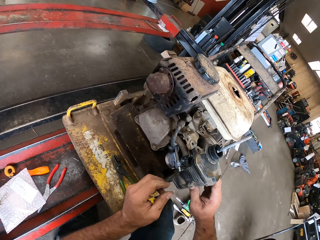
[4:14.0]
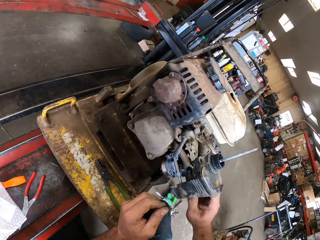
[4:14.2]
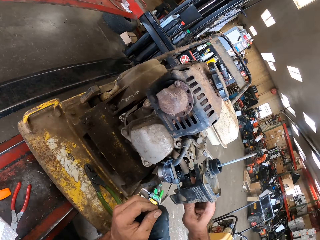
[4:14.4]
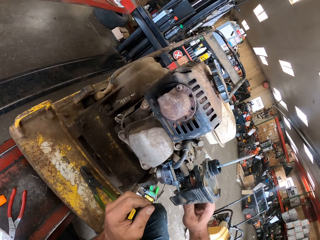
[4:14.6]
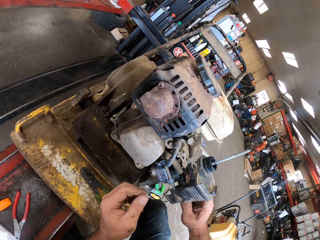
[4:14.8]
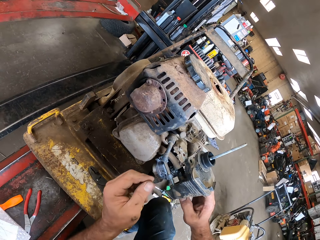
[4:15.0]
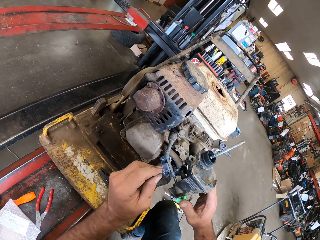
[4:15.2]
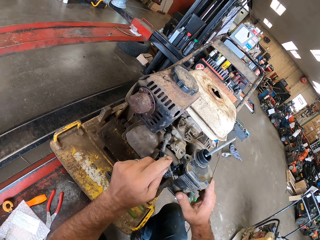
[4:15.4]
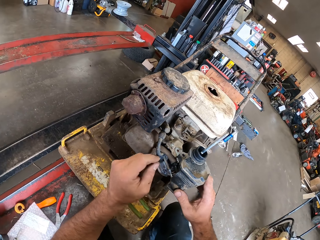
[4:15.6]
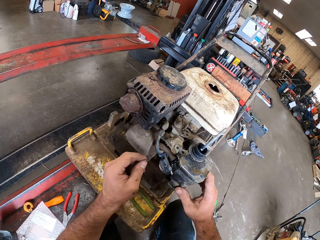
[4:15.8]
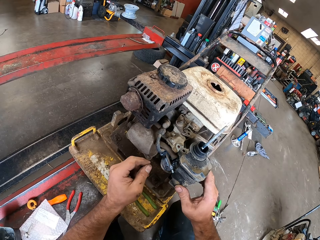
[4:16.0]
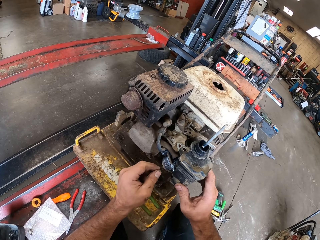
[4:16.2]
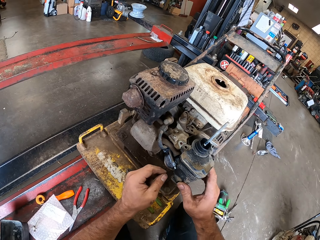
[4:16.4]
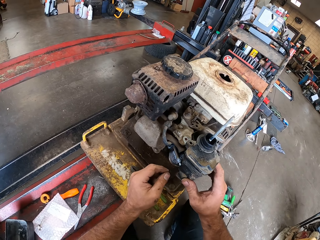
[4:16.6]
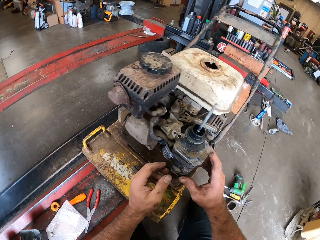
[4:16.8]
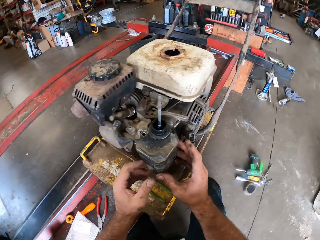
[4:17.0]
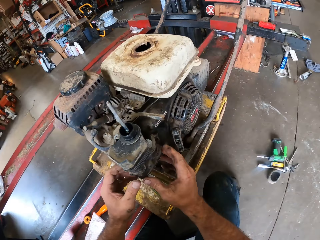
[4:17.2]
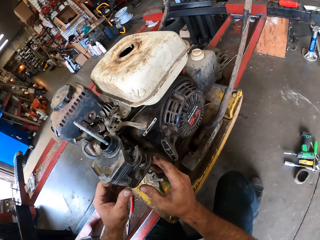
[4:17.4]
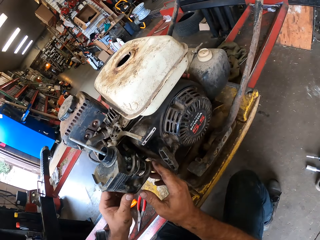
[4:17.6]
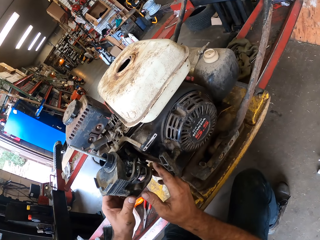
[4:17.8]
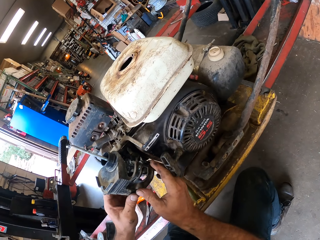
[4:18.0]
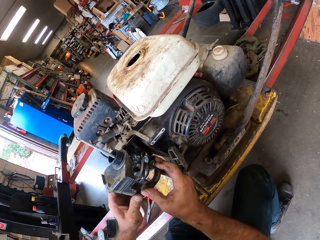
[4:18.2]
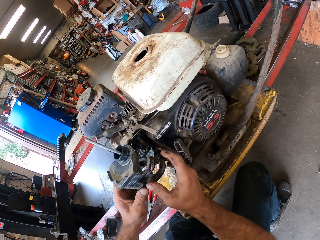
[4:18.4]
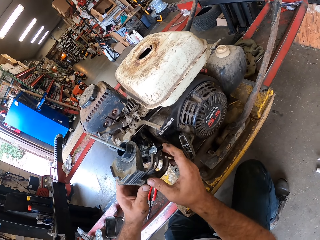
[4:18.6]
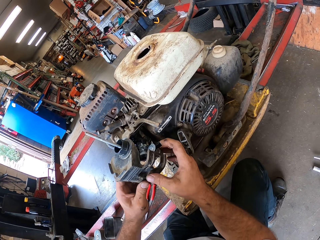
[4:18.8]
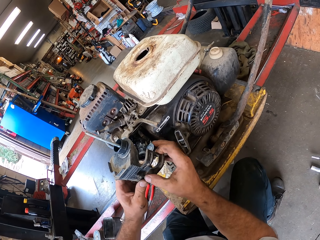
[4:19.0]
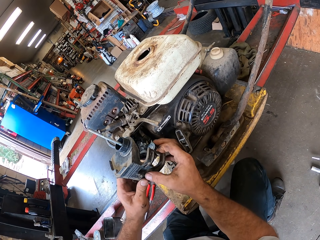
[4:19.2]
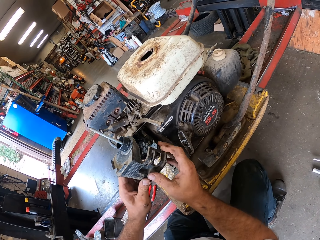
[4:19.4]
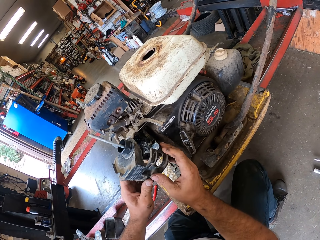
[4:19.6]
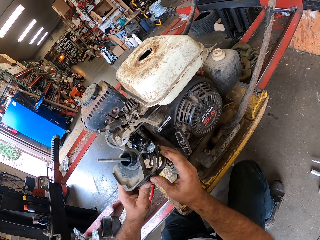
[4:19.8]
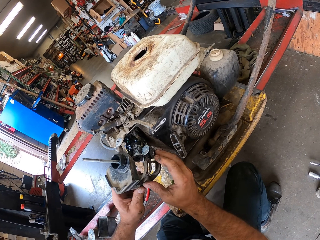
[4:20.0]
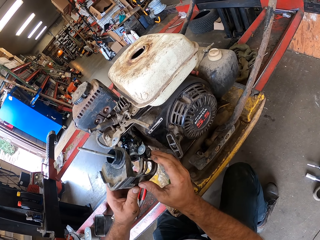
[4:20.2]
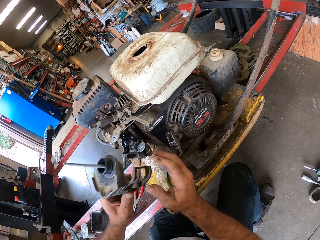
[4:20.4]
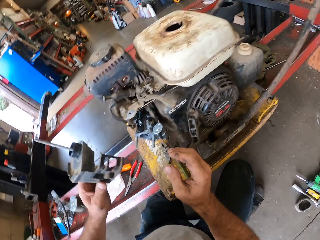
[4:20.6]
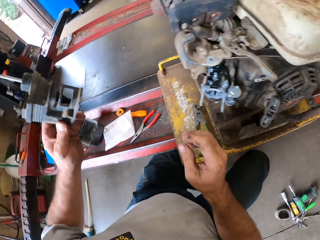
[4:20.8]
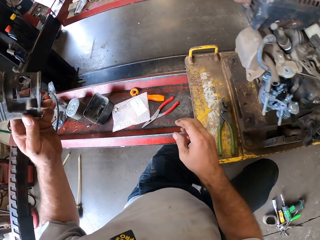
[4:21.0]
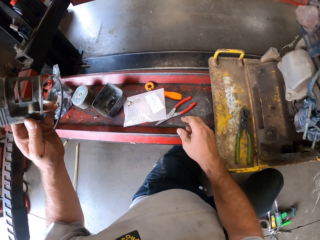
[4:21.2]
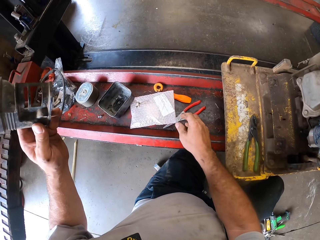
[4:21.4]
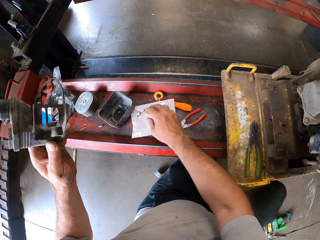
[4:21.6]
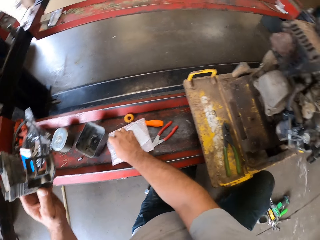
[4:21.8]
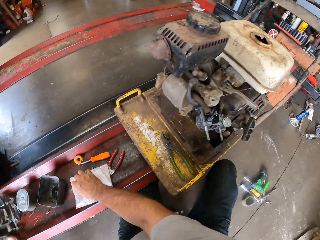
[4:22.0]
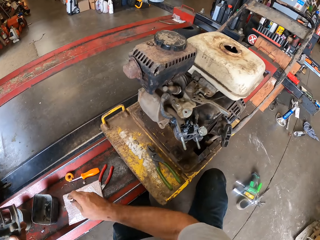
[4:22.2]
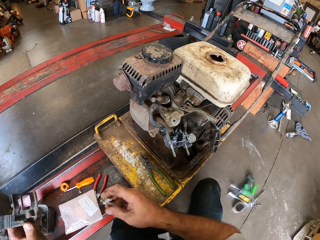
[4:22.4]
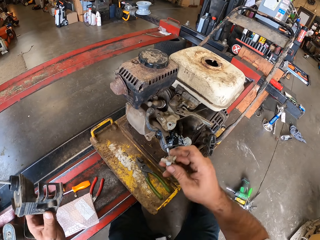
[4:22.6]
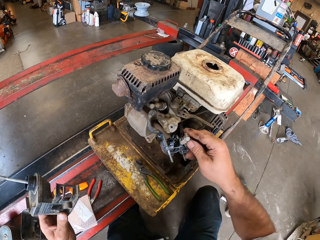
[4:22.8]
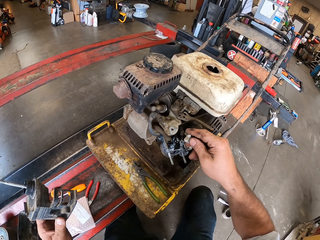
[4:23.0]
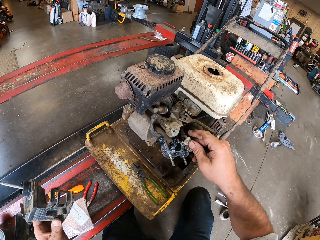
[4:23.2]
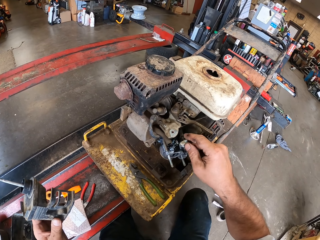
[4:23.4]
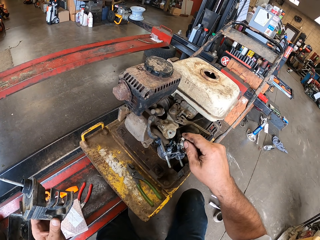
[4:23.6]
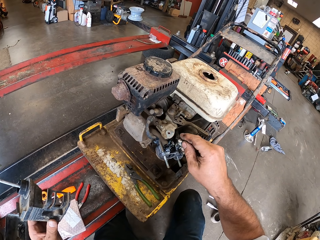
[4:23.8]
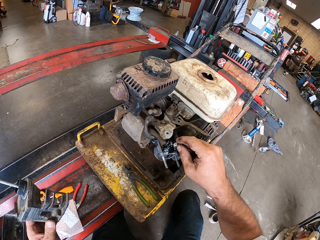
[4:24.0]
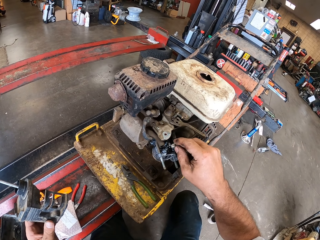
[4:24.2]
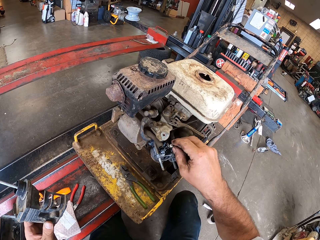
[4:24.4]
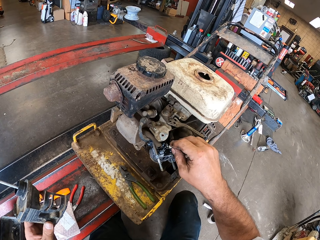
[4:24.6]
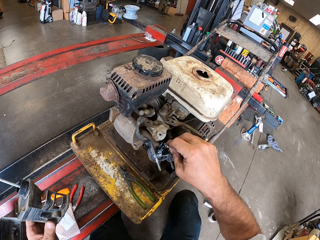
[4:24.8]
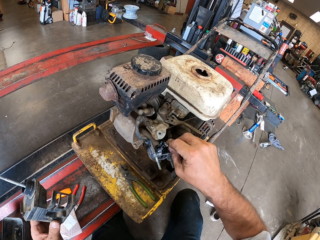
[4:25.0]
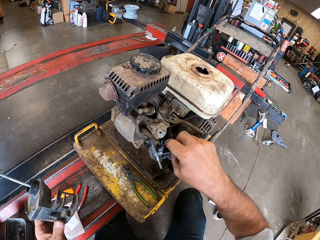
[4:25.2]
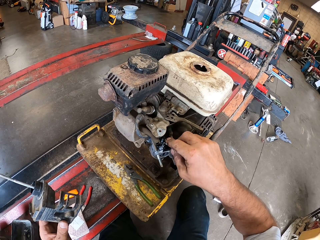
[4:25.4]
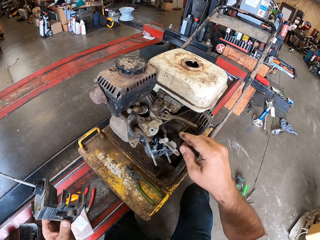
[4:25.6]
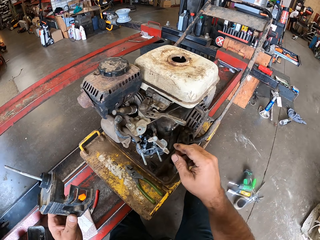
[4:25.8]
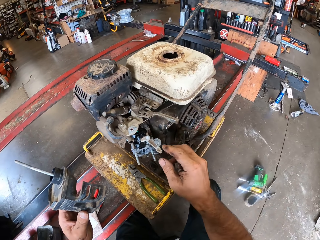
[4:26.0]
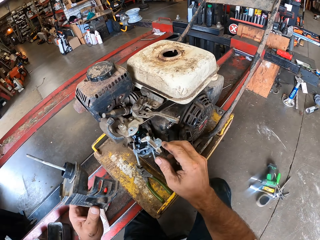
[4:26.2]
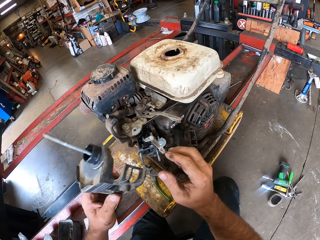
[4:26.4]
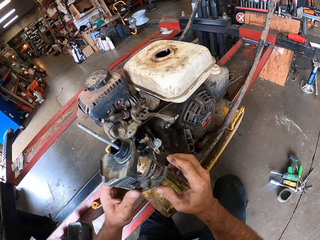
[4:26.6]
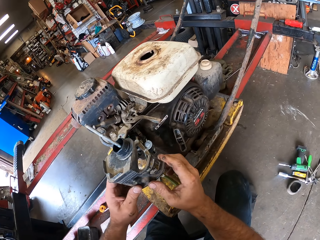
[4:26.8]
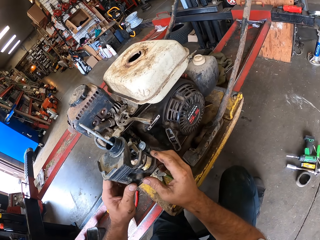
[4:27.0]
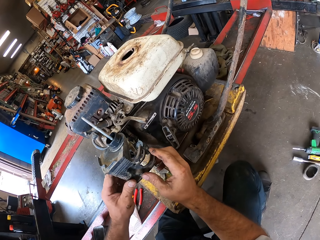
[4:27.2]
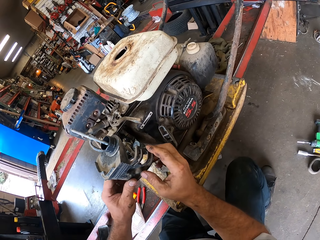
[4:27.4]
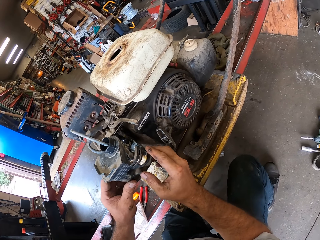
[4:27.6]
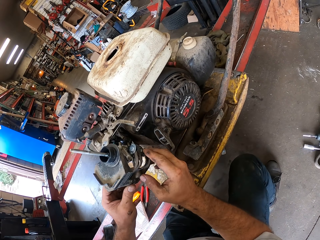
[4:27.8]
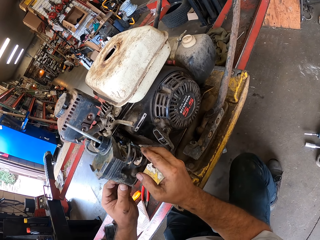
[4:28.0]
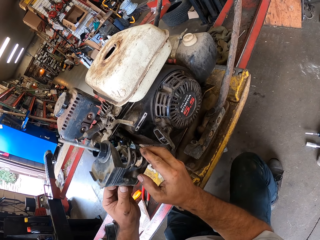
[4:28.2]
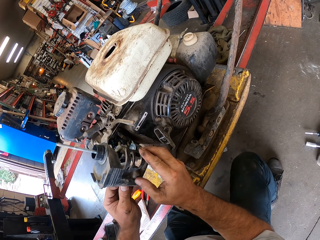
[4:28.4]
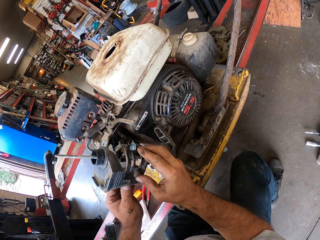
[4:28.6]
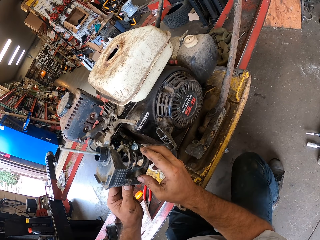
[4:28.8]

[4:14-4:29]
The camera wearer fits a valve cover or carburetor covering on an engine. He removes the carburetor covering from the carburetor with his hands. He picks the choke from the rail with his right hand. He places the choke on the carburetor with his right hand. He places the carburetor covering on the carburetor with his hands.

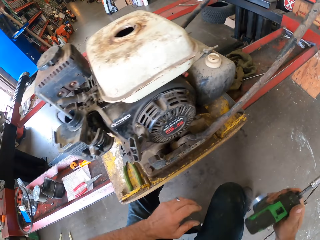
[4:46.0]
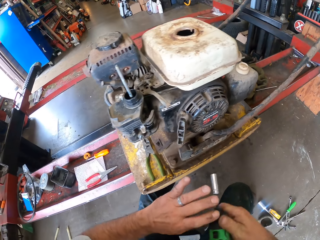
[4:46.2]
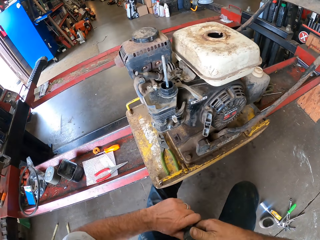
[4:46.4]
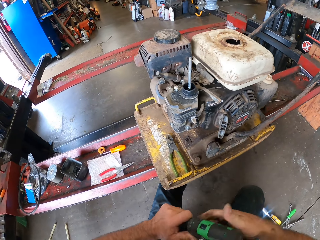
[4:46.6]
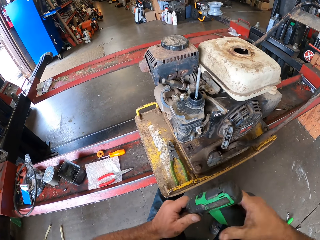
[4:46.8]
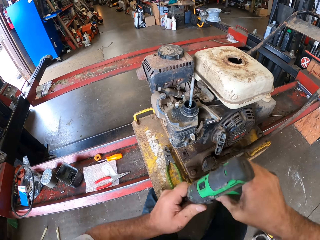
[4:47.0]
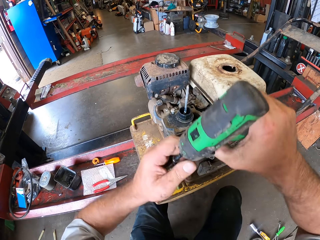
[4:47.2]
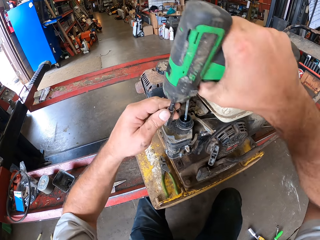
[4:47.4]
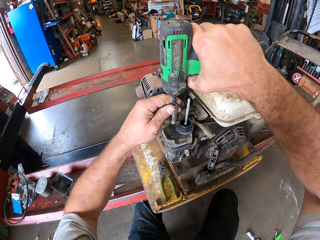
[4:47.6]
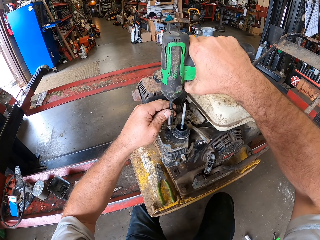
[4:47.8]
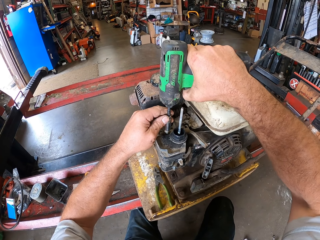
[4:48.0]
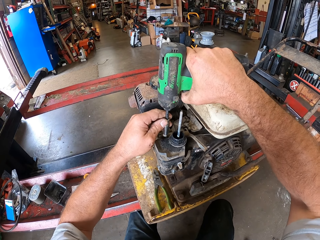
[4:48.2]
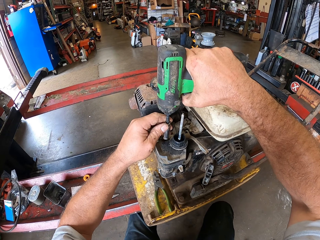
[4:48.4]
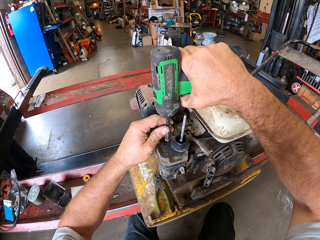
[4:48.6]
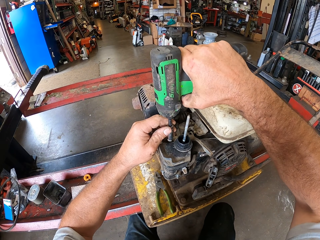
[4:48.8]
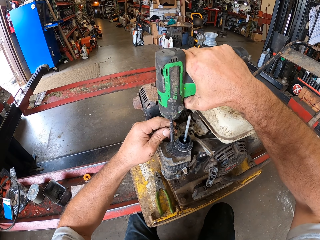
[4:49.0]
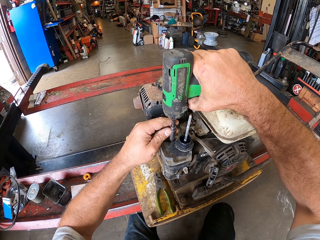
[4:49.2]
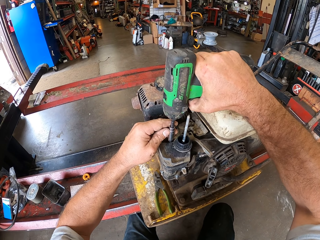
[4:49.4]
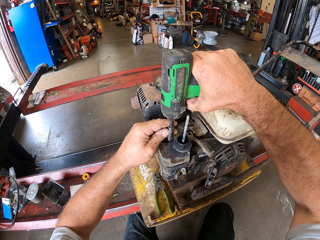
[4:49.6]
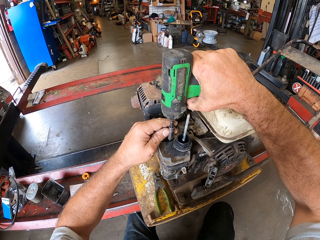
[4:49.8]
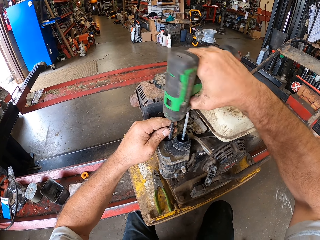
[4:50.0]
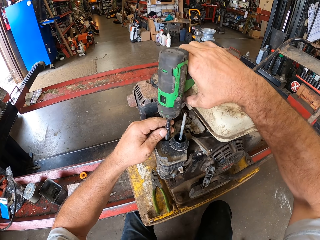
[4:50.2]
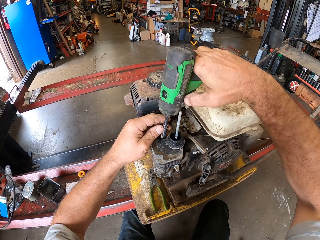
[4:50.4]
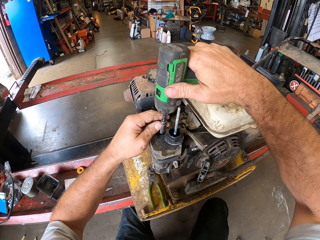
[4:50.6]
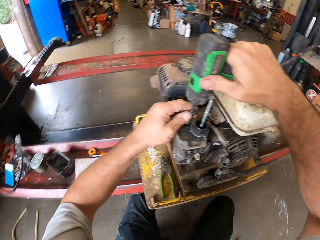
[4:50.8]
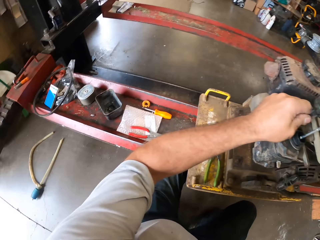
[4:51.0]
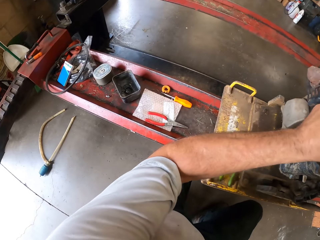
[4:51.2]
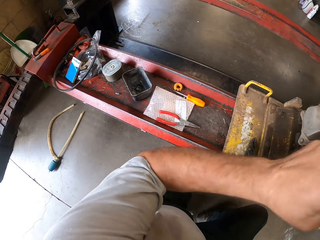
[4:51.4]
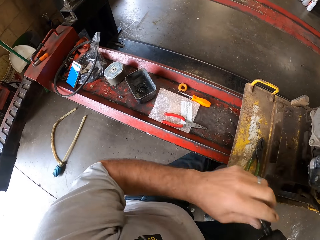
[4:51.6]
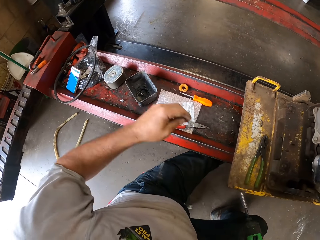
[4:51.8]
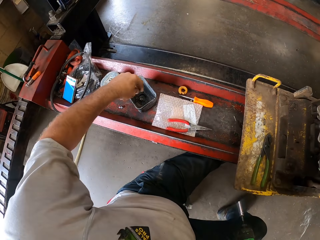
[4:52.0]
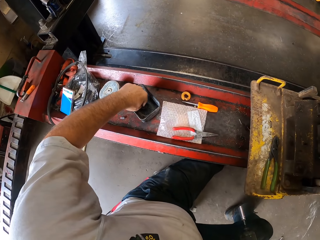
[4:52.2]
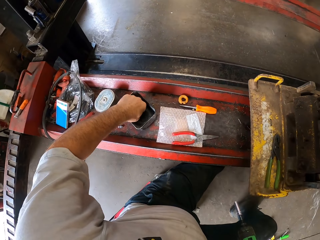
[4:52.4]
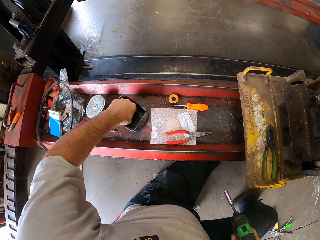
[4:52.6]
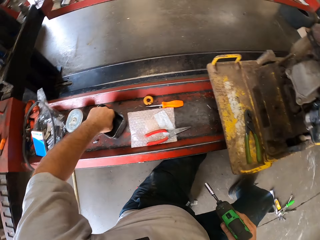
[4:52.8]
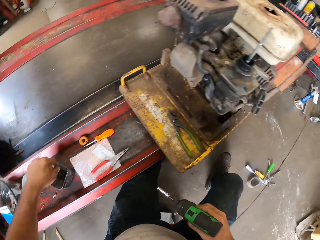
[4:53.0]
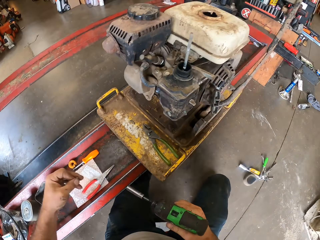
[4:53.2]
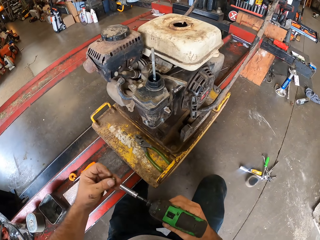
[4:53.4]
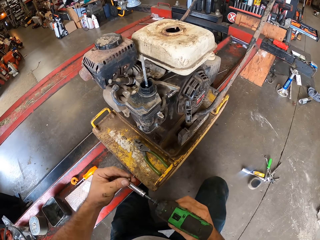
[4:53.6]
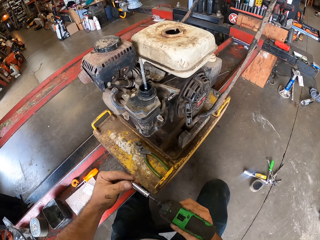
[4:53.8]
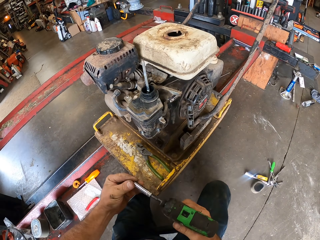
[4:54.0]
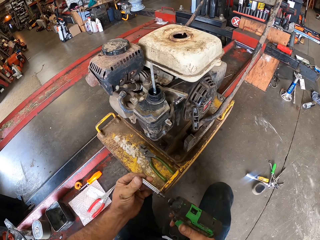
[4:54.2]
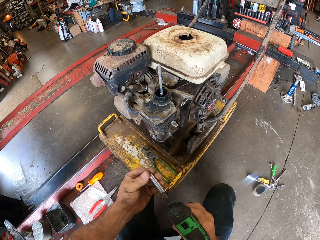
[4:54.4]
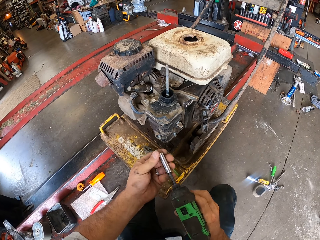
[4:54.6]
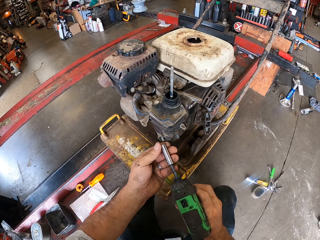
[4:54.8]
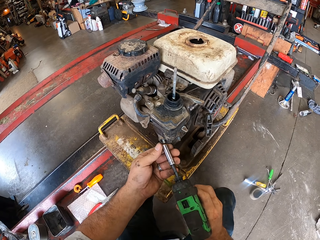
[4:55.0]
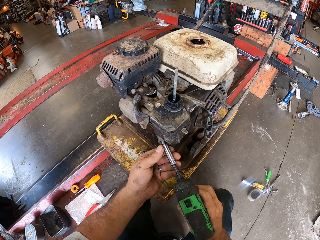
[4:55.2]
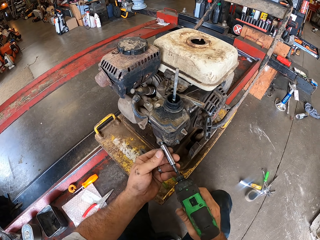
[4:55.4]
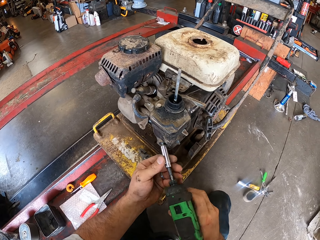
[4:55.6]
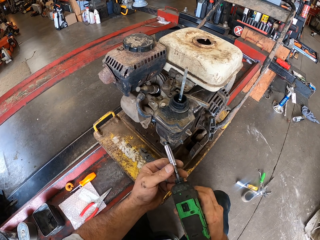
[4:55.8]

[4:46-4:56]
The camera wearer stands up and carries the power drill or impact driver. He touches the impact driver with his left hand, holds the power drill and makes a step. He drives the screw into the lawn mower with the impact driver. He looks around. He picks the screw from the container on the rack. He puts the screw on the impact driver. He drives the screw into the lawn mower carburetor. He lifts the drill.
